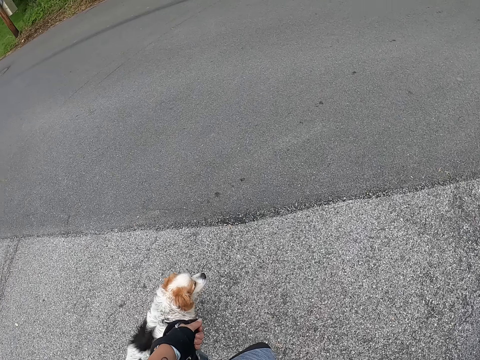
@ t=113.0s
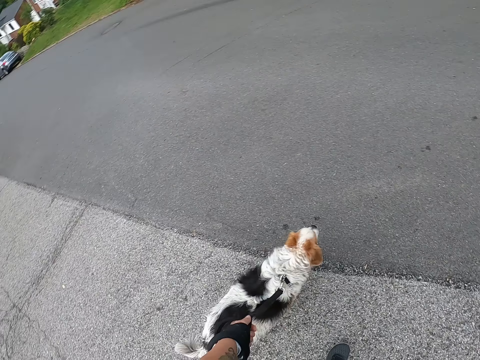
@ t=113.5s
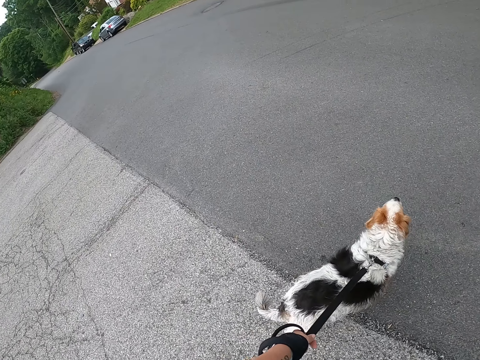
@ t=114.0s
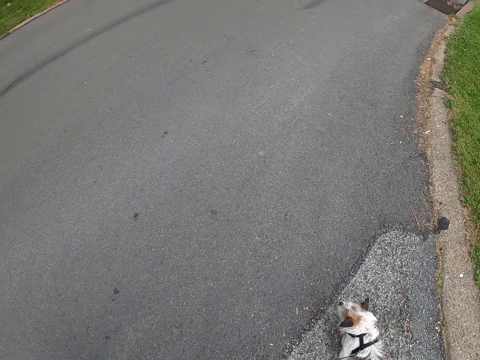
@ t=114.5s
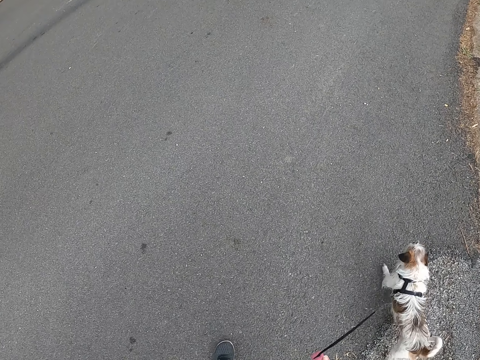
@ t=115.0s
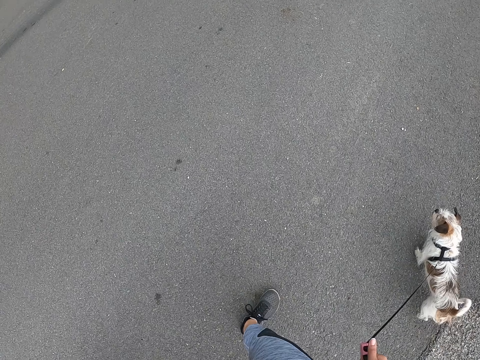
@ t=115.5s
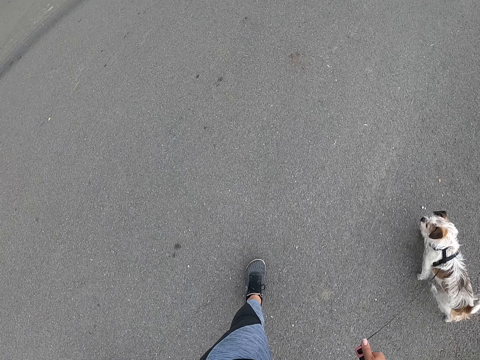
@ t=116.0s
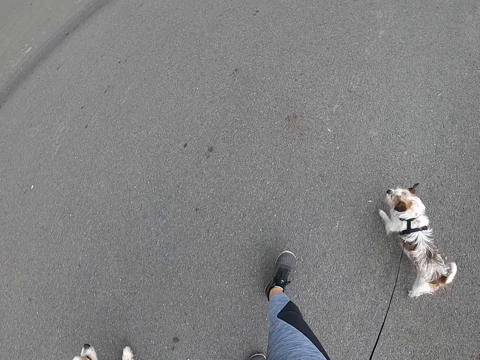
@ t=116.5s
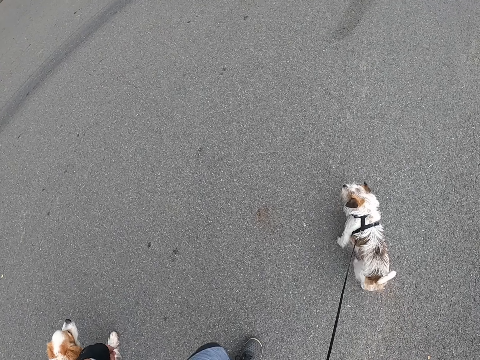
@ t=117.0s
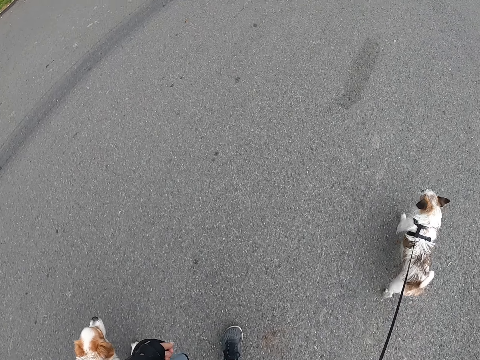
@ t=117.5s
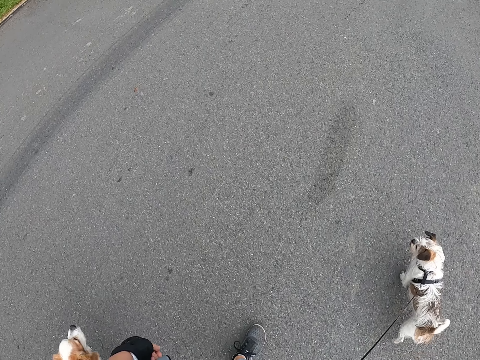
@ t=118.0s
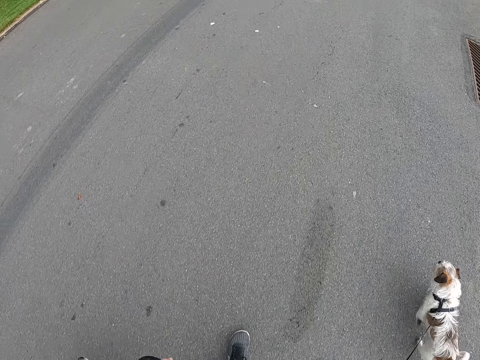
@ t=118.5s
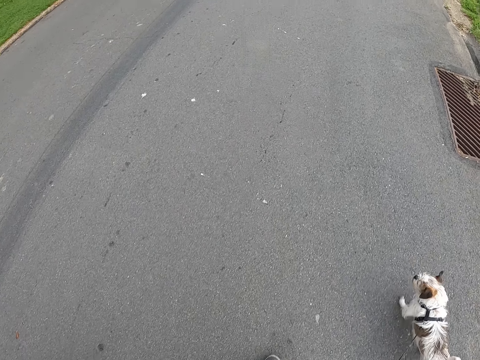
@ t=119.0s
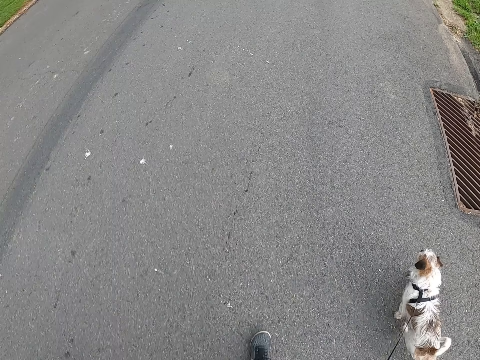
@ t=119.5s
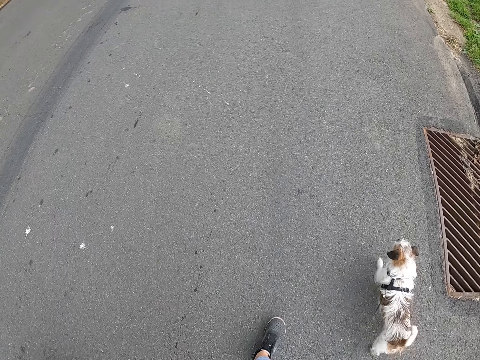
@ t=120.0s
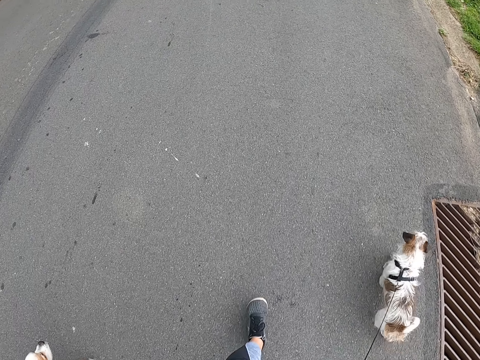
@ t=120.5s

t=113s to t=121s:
The camera wearer stops. They walk the dogs.

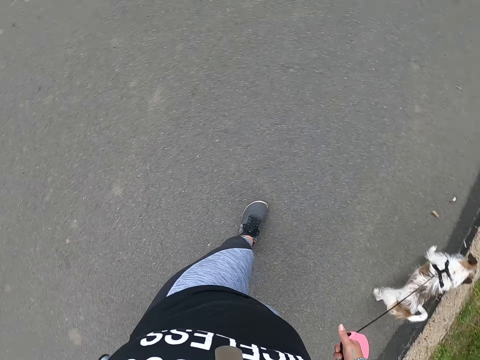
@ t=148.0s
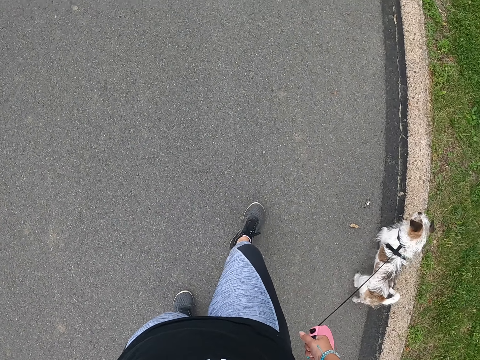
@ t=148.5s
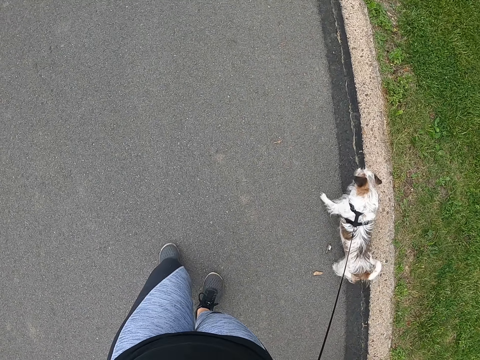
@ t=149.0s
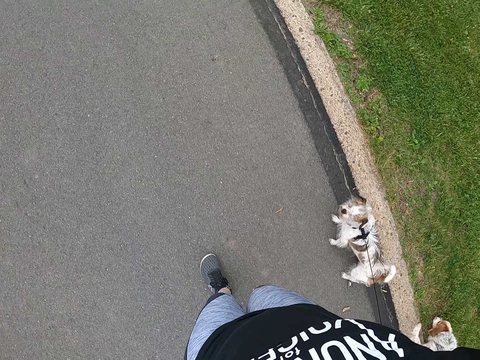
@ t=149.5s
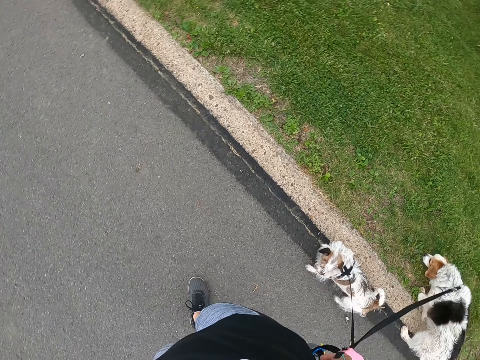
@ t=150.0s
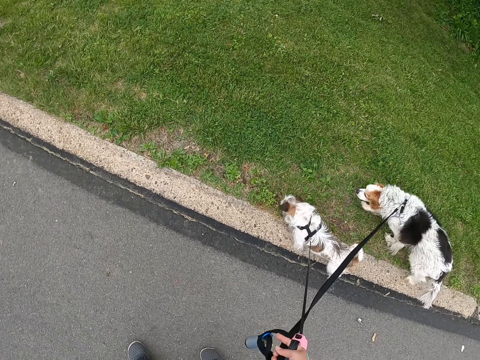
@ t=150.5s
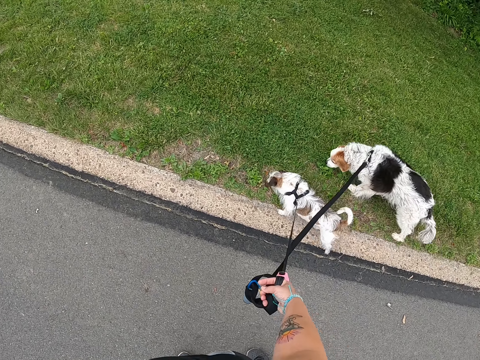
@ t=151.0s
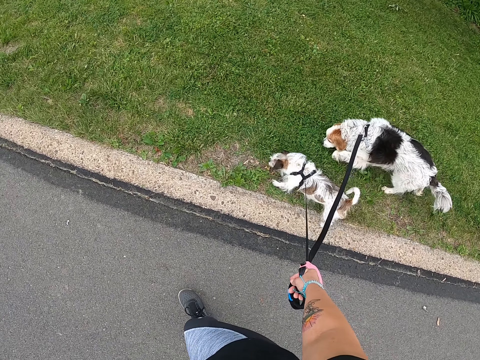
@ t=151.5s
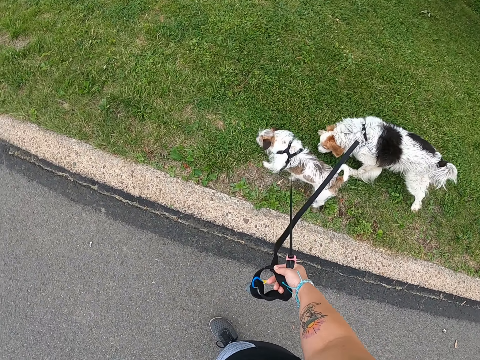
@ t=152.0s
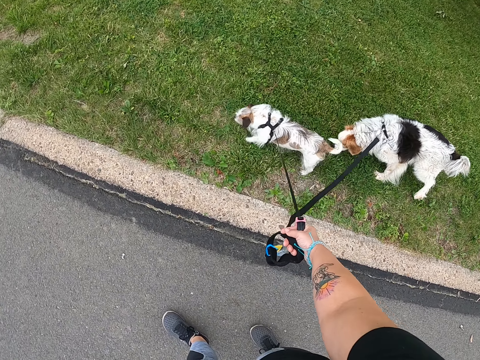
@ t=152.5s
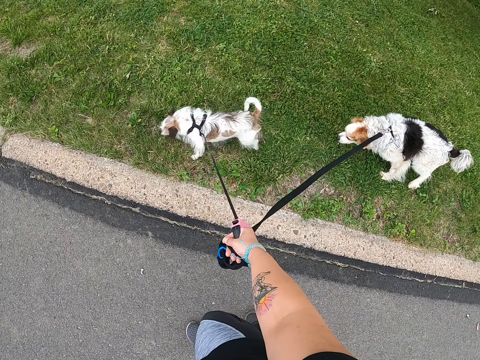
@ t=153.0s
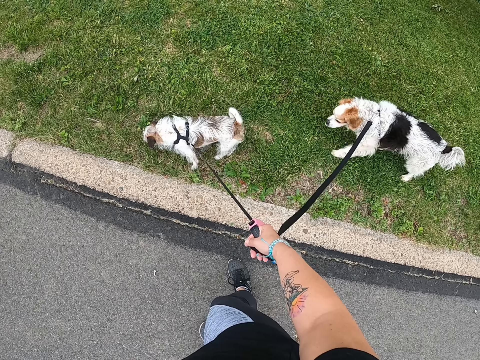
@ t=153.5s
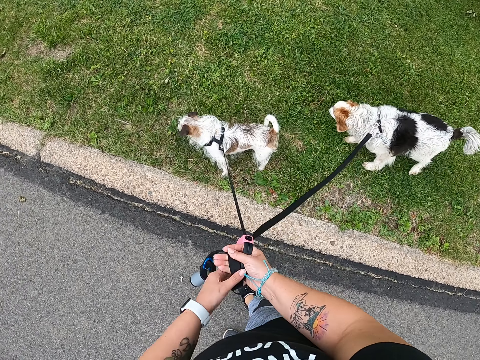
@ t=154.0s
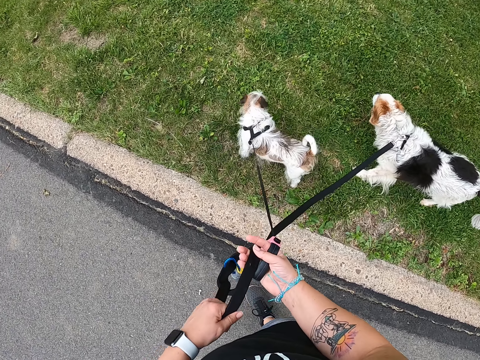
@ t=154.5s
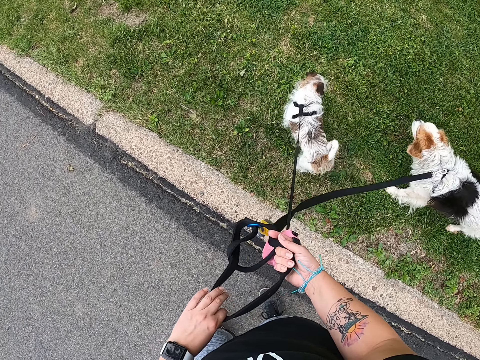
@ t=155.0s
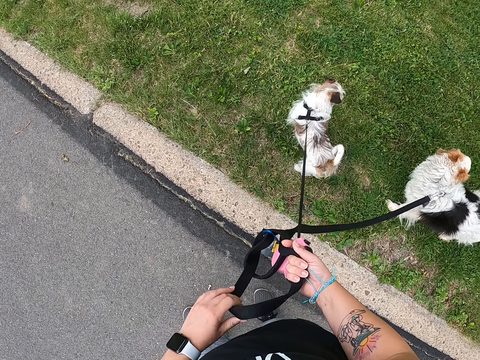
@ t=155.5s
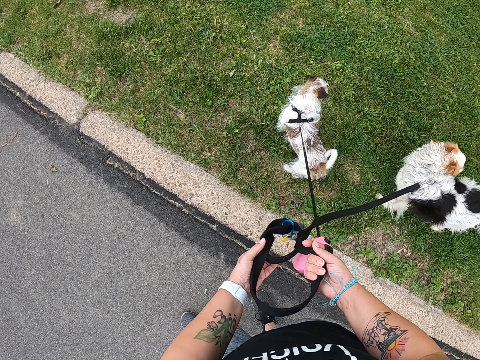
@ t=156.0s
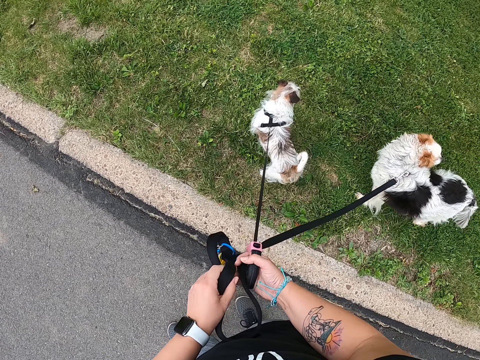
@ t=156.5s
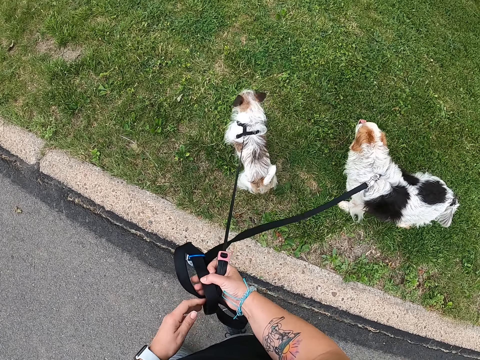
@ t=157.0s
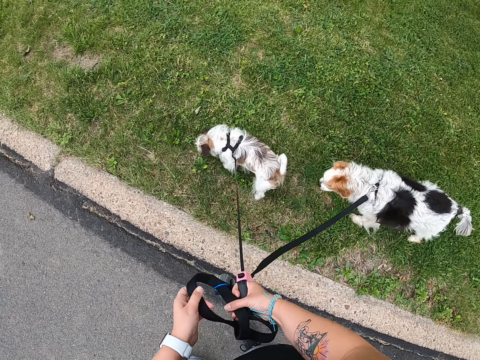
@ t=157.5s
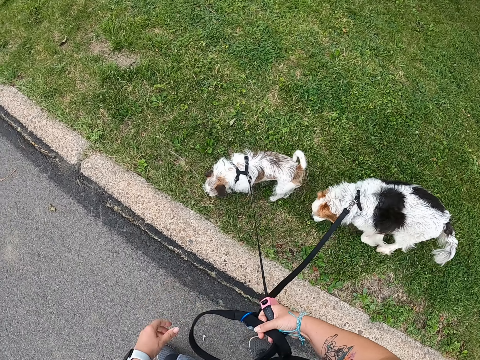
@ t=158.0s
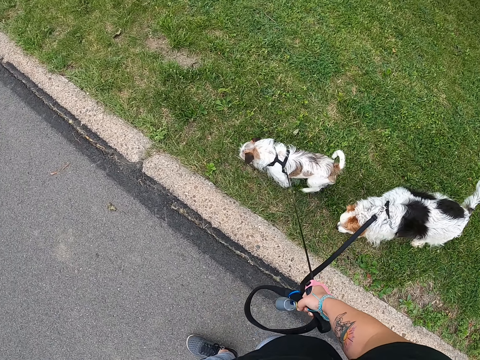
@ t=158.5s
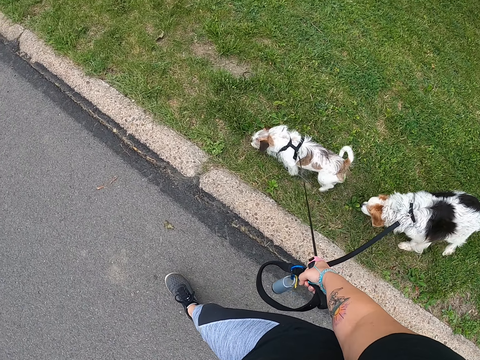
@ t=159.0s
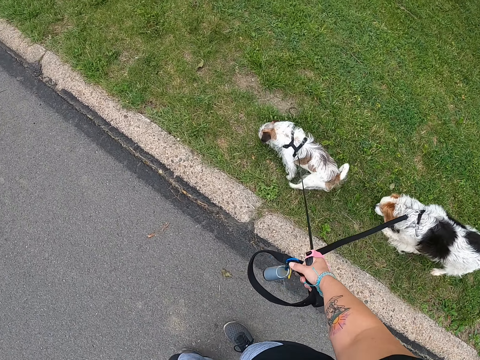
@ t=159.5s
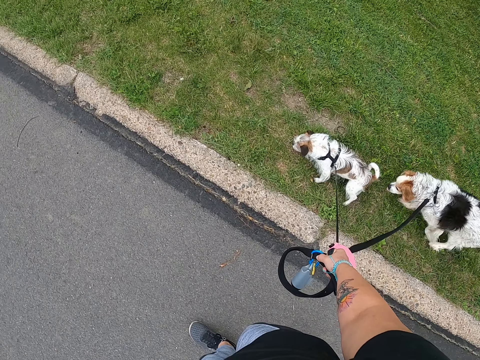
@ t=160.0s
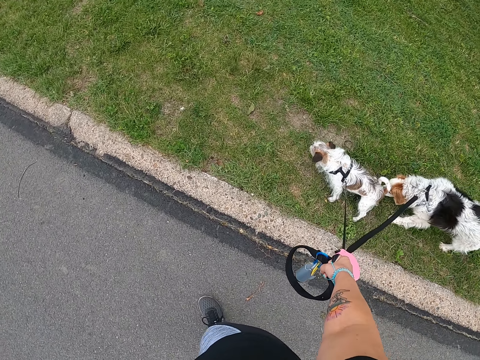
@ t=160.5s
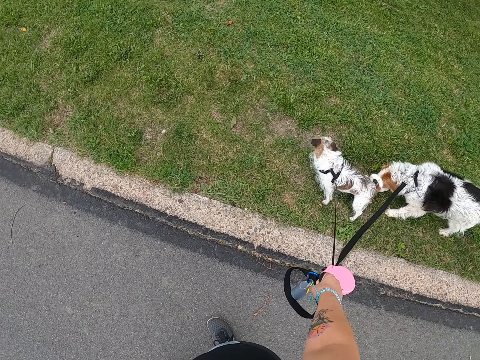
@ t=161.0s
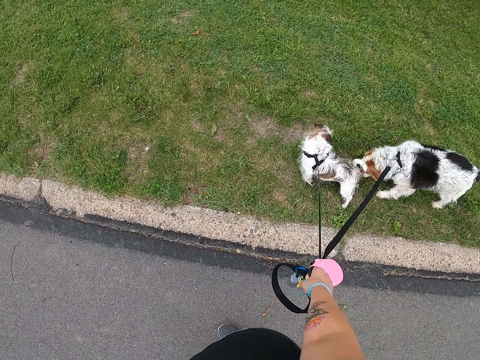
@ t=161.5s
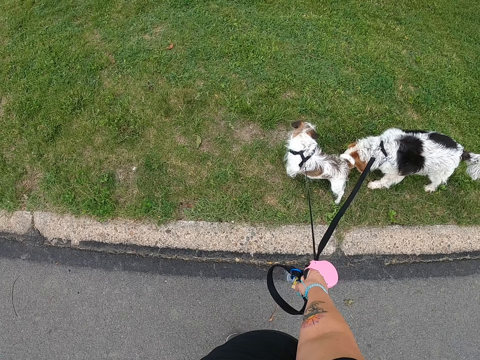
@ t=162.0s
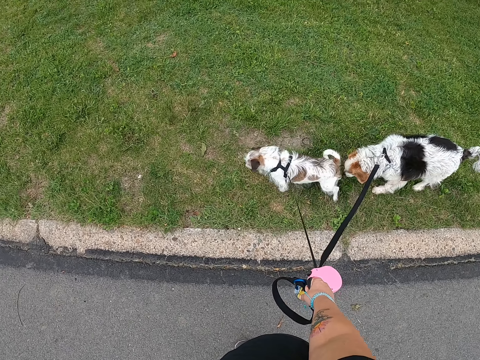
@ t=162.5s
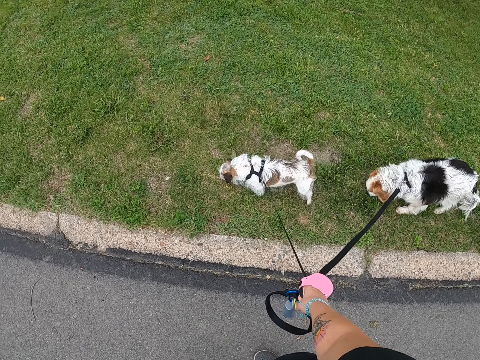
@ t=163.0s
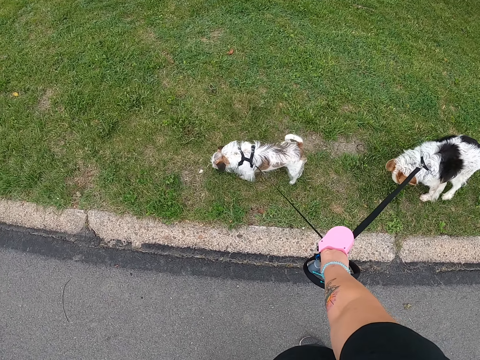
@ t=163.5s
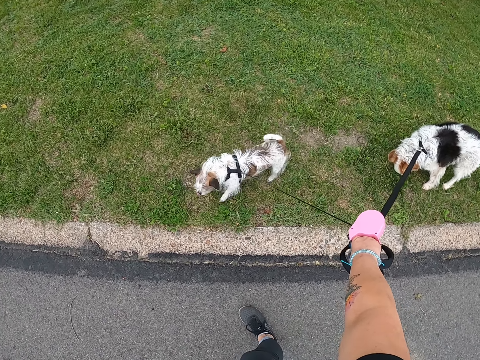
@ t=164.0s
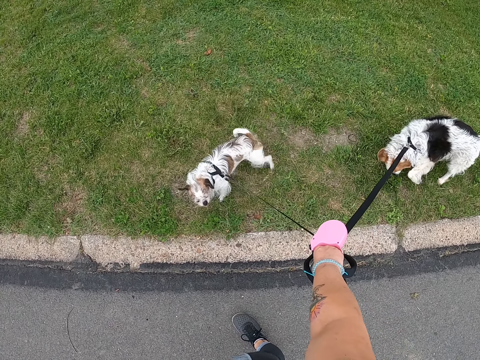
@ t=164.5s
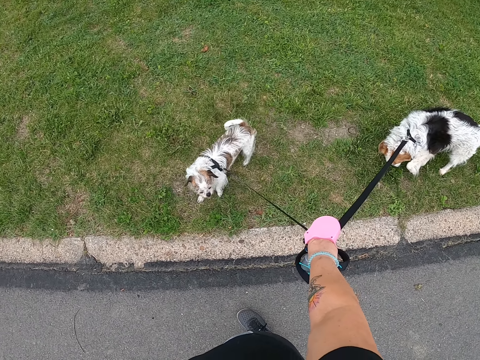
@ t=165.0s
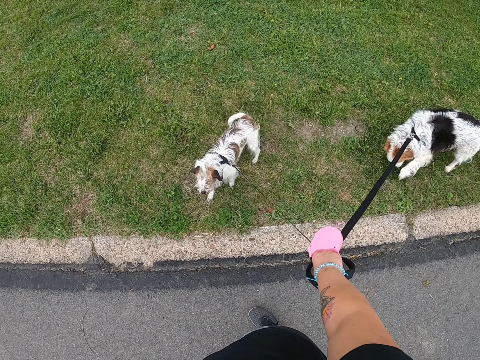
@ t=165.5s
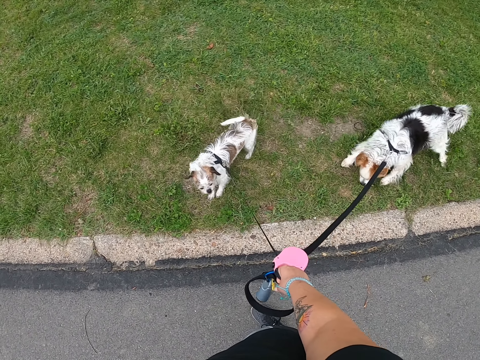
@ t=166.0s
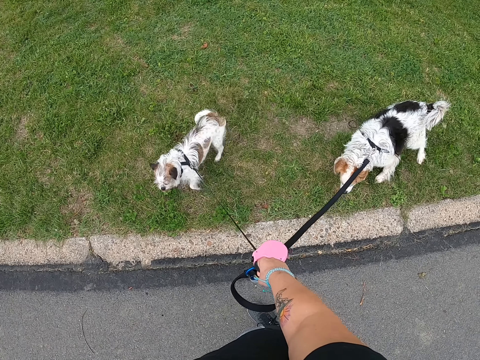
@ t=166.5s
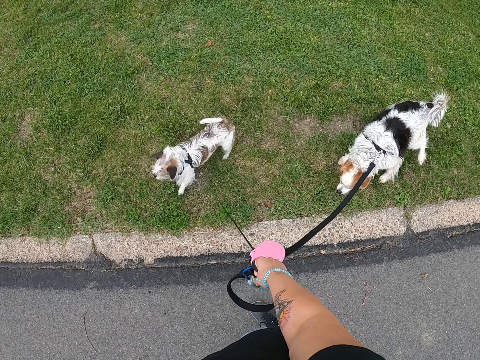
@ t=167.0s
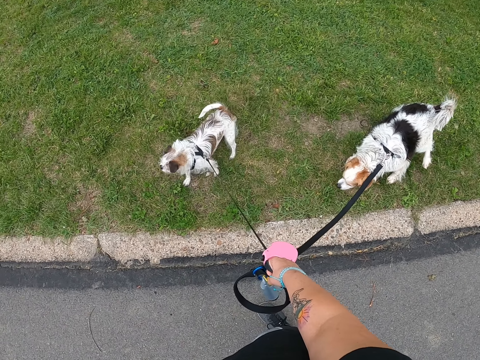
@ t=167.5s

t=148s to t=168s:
The dogs sniff the lawn. The camera wearer walks the dogs onto the lawn. She stops. She untangles the dog leashes. She holds a leash with her left hand. She places the leash on her right hand. She straightens the leash with her left hand. She continues walking the dogs on the lawn. The dog pees on the lawn. The camera wearer stops. She walks the dogs. The dog kicks dirt on the ground. The camera wearer stops. She looks at the dogs.
